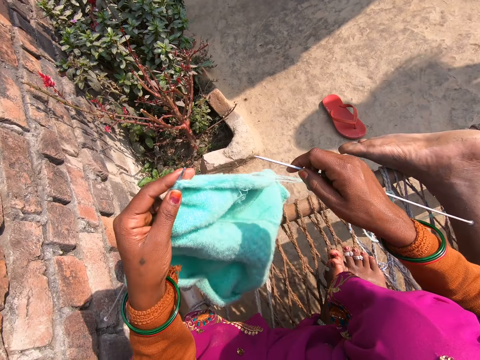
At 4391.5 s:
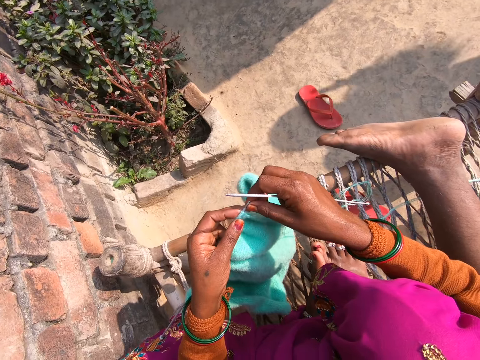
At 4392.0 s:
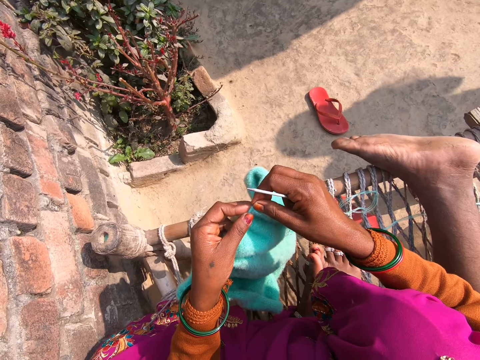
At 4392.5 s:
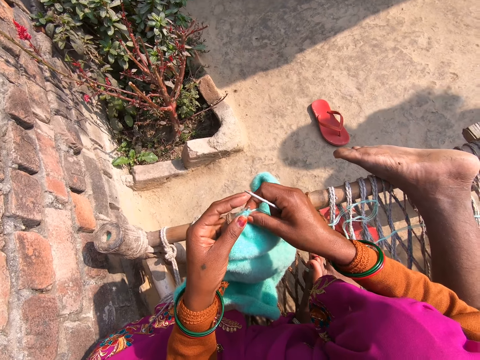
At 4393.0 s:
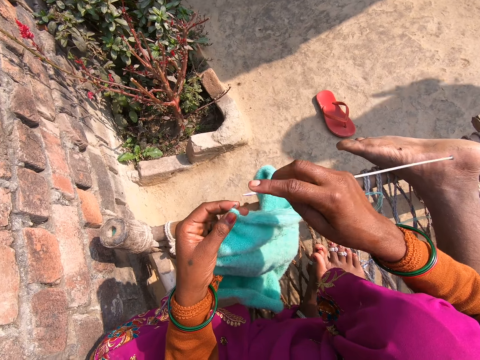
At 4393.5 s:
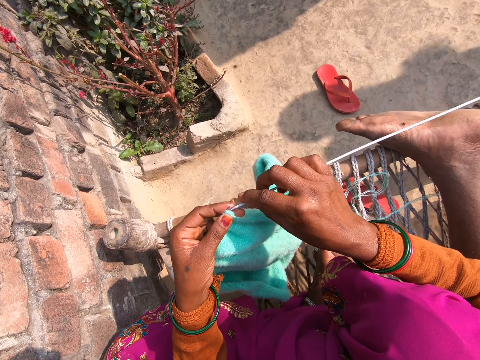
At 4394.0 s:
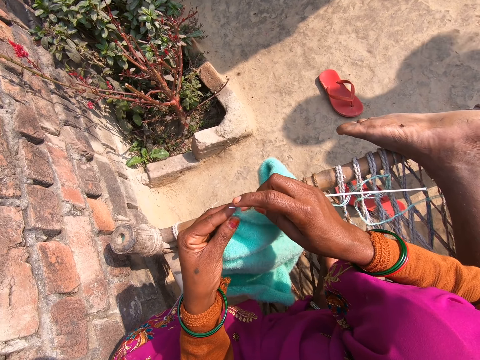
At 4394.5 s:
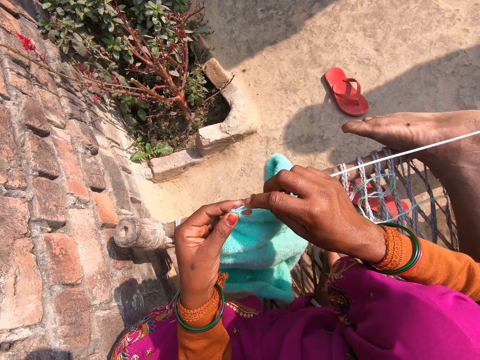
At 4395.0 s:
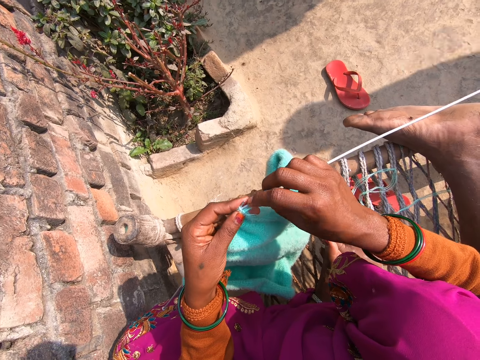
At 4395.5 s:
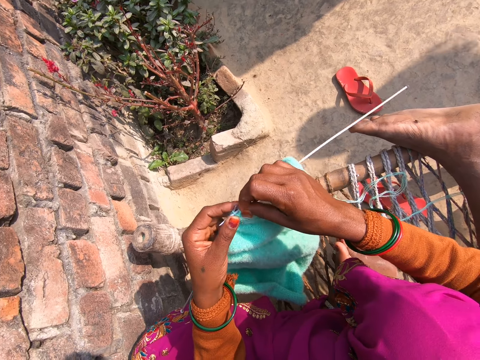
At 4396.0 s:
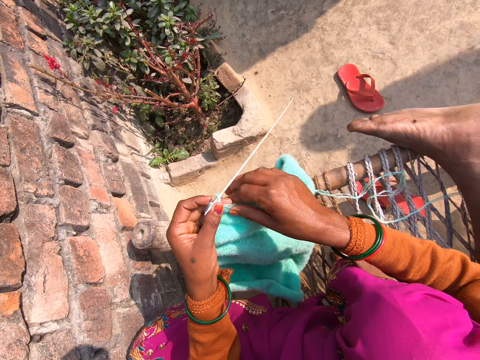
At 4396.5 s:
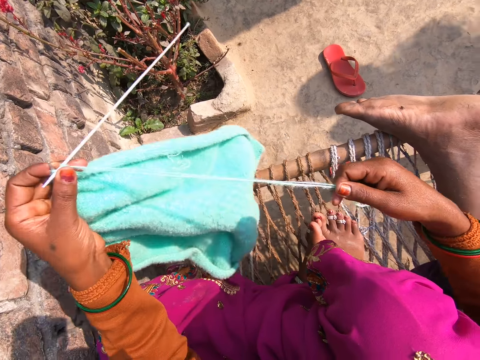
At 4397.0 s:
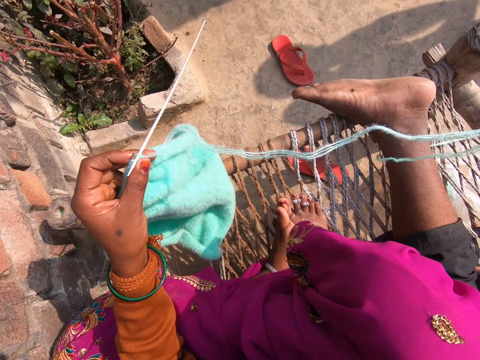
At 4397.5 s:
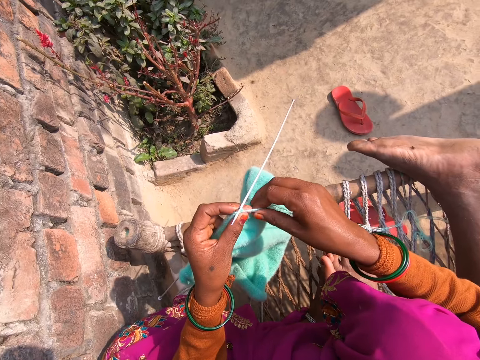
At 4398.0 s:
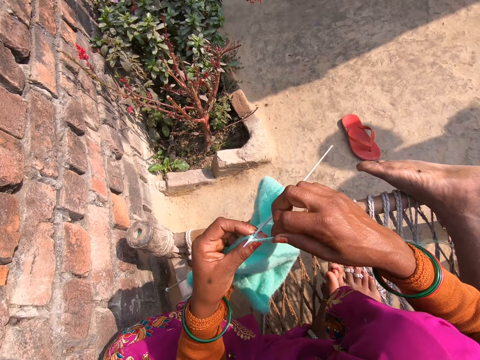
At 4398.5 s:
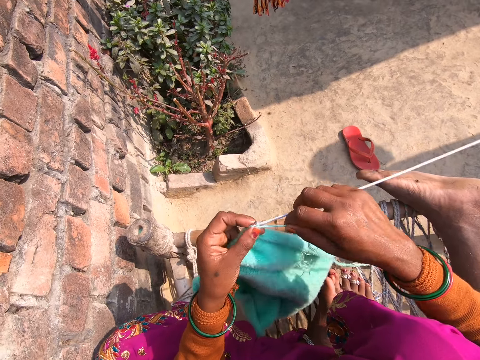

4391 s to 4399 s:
The camera wearer knits the fabric with wool and knitting pins.

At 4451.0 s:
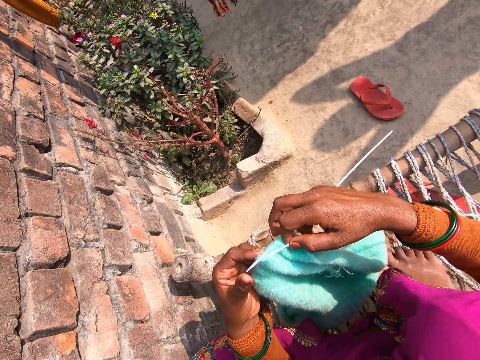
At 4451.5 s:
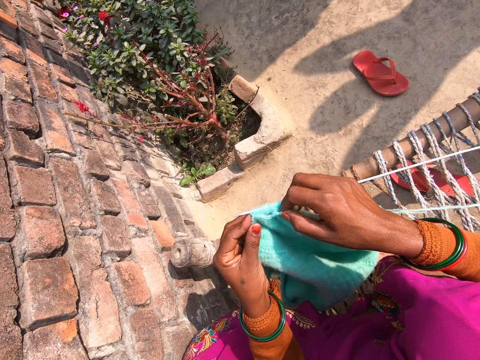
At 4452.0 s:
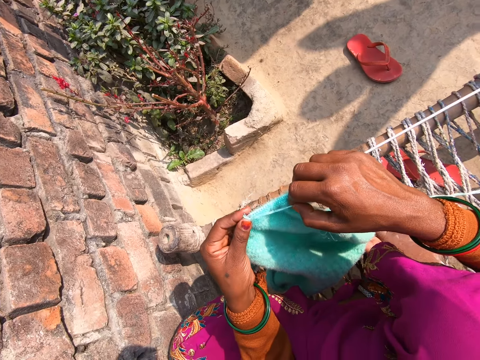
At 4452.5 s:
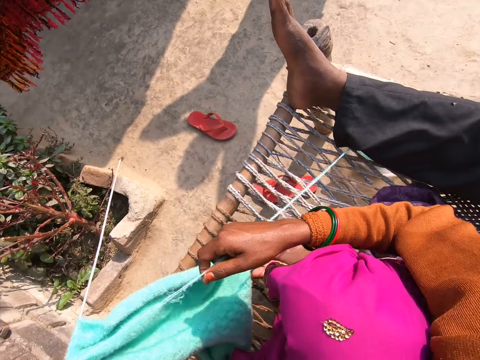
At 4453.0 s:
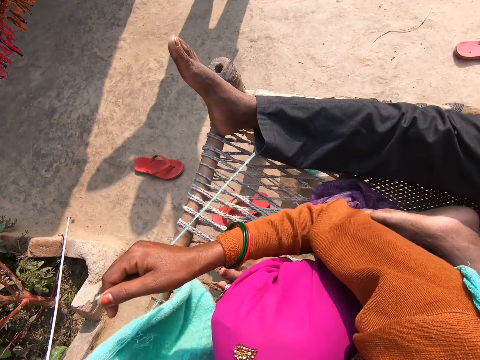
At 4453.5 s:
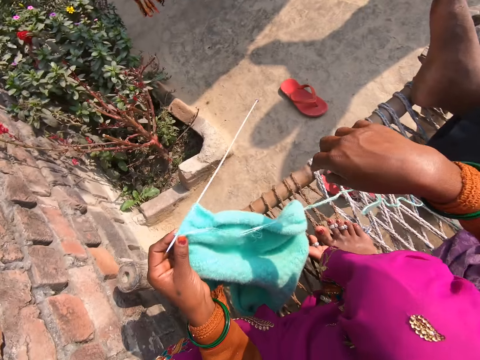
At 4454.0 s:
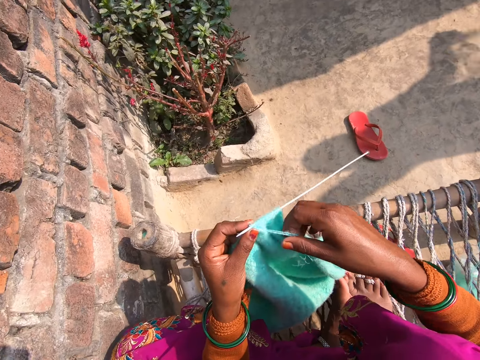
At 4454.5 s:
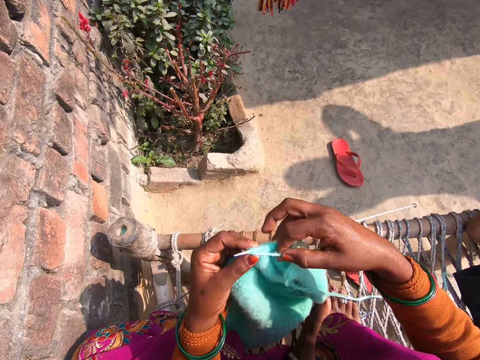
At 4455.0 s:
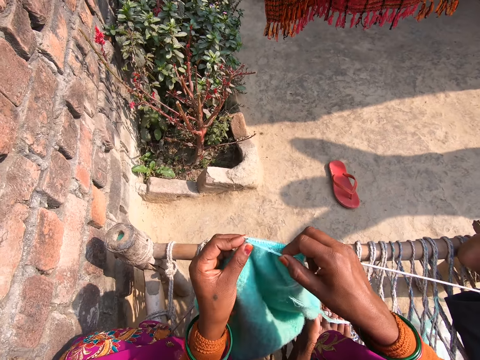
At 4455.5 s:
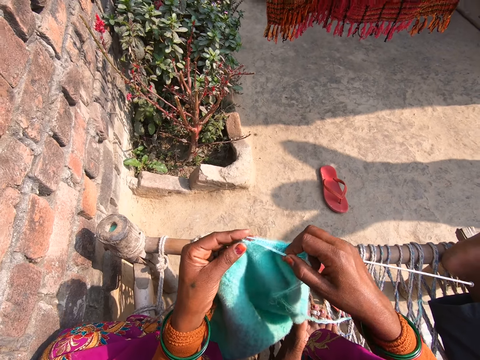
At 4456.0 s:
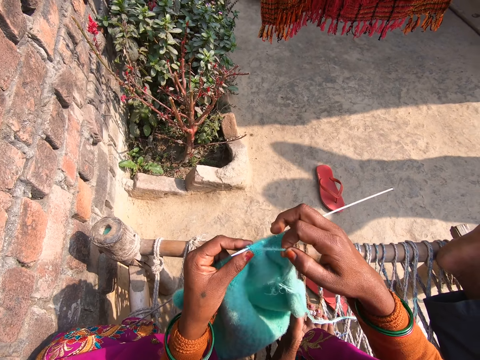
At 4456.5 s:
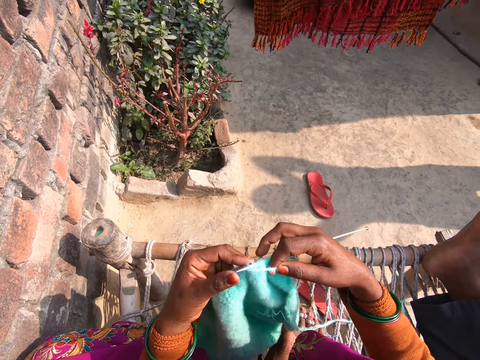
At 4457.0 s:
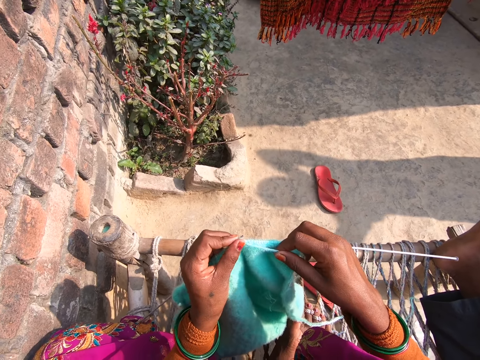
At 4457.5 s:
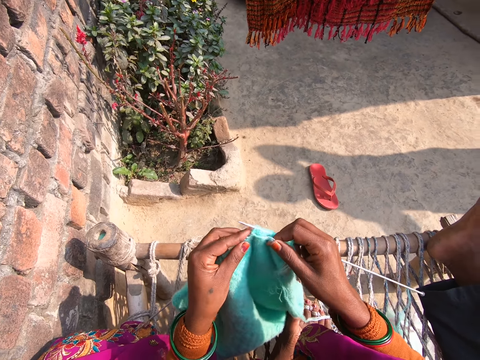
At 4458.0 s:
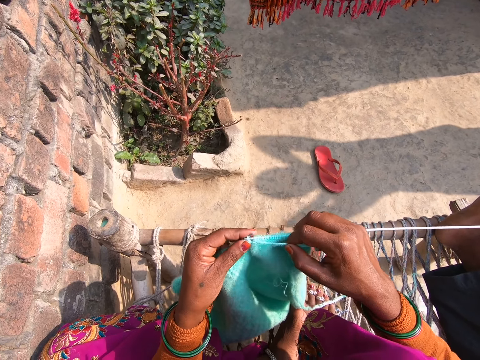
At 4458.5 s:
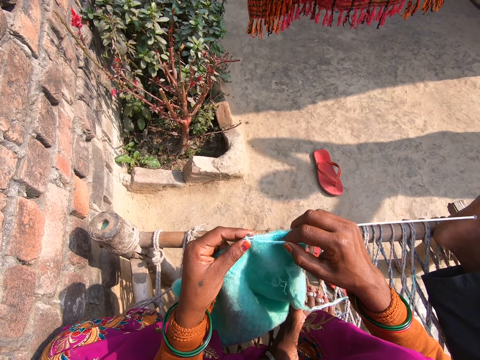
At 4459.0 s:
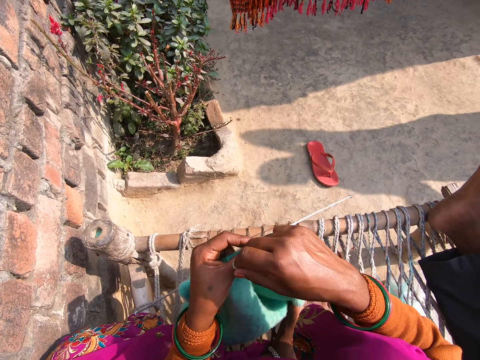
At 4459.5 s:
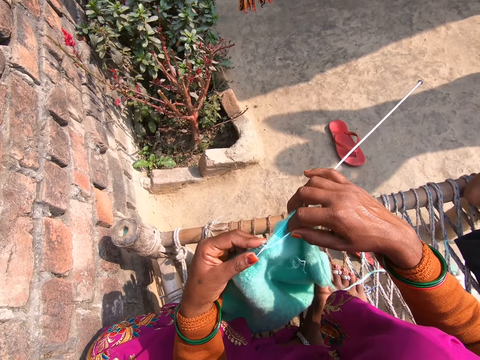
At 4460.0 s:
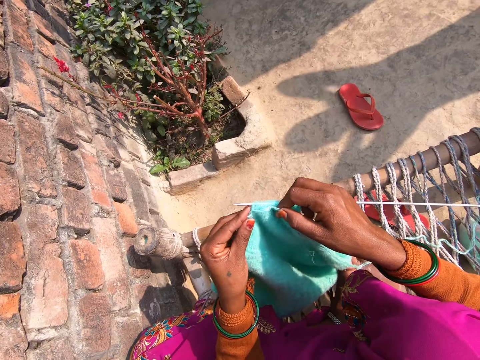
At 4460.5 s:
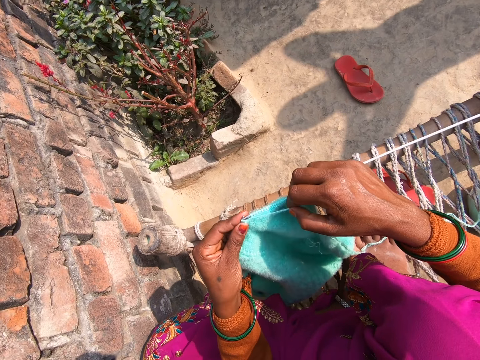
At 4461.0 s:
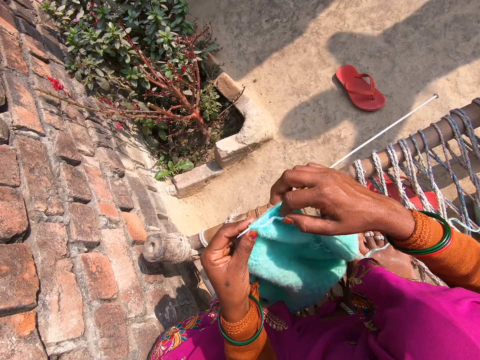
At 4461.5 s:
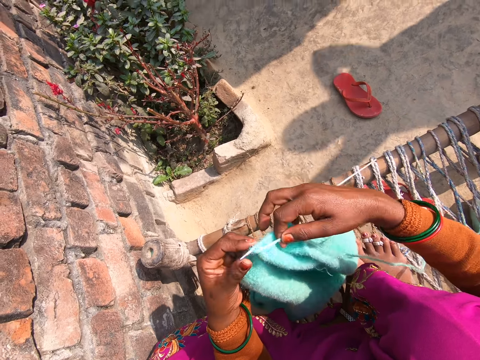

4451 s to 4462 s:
The camera wearer adjusts the wool. They knit the fabric with wool and knitting pins.

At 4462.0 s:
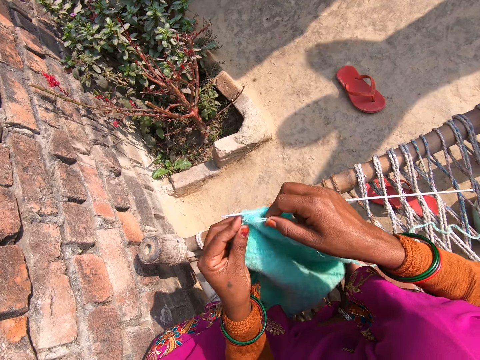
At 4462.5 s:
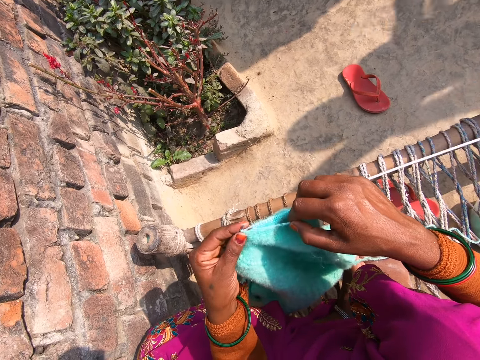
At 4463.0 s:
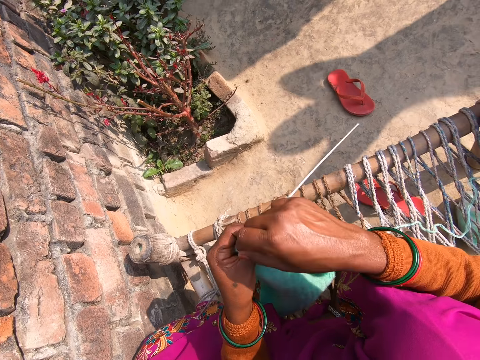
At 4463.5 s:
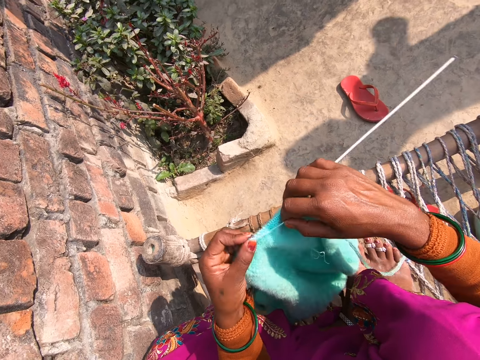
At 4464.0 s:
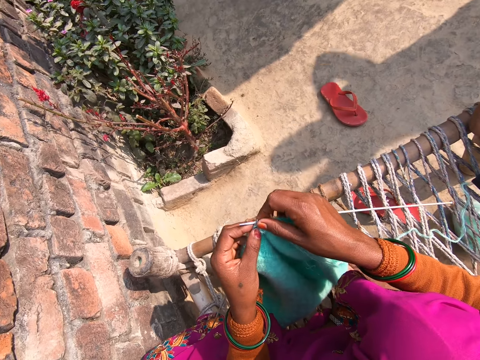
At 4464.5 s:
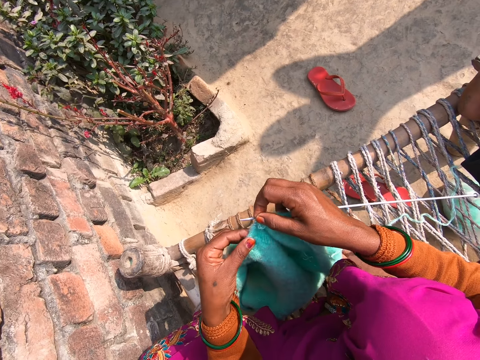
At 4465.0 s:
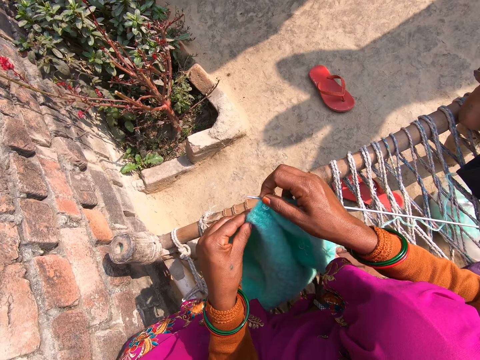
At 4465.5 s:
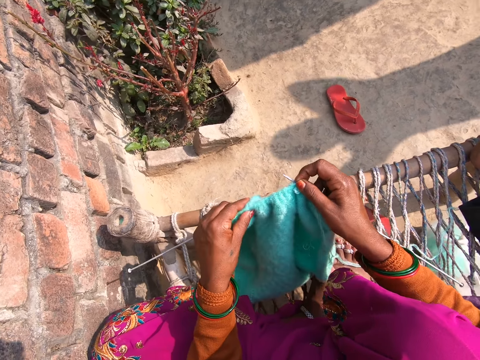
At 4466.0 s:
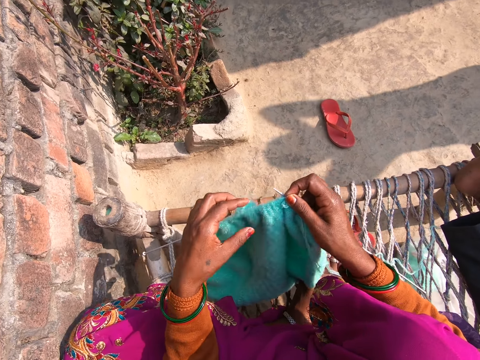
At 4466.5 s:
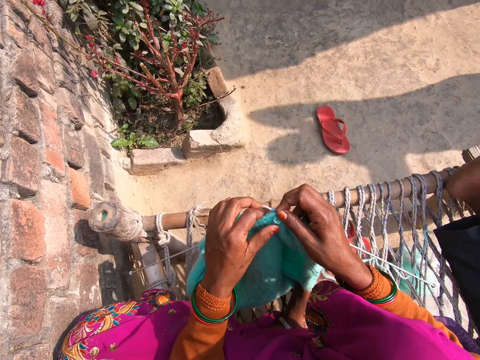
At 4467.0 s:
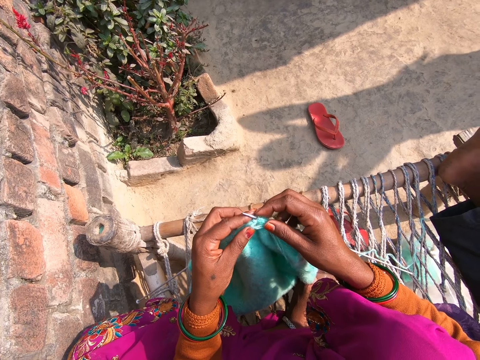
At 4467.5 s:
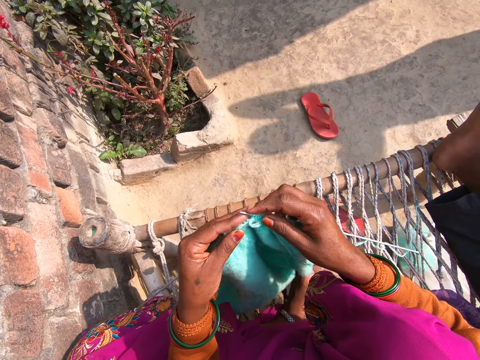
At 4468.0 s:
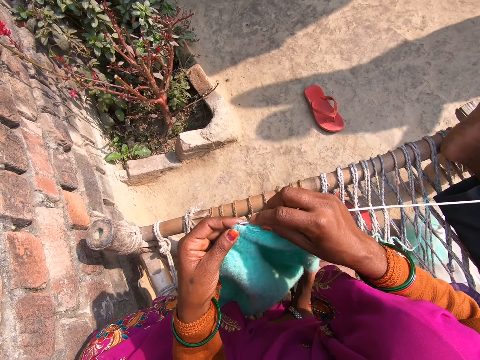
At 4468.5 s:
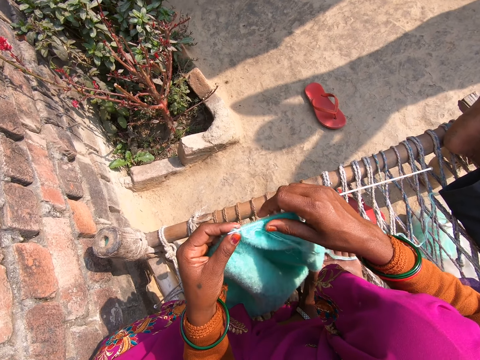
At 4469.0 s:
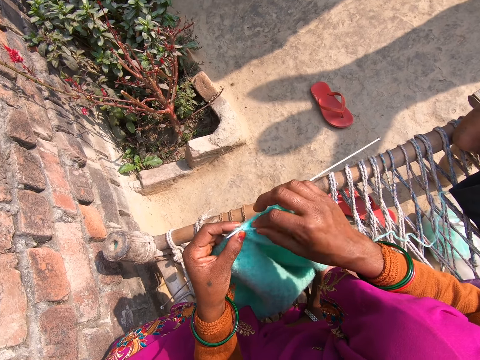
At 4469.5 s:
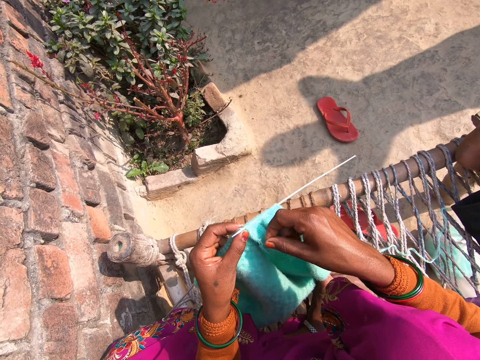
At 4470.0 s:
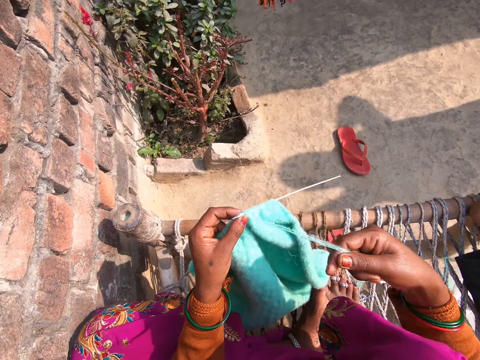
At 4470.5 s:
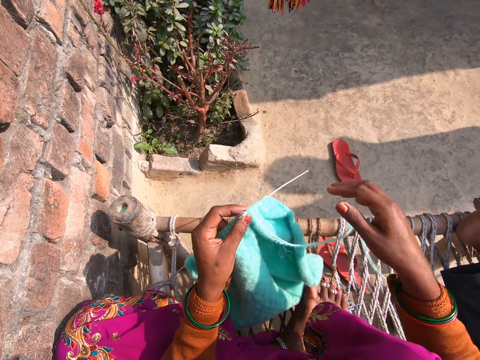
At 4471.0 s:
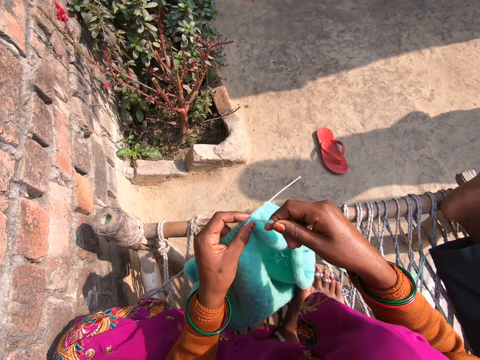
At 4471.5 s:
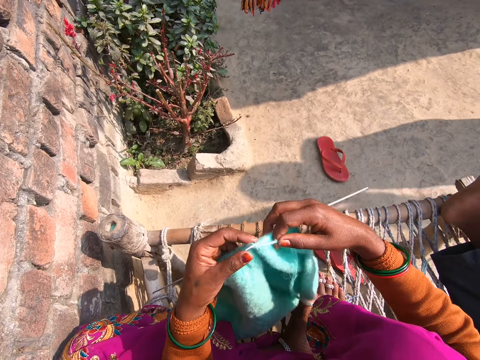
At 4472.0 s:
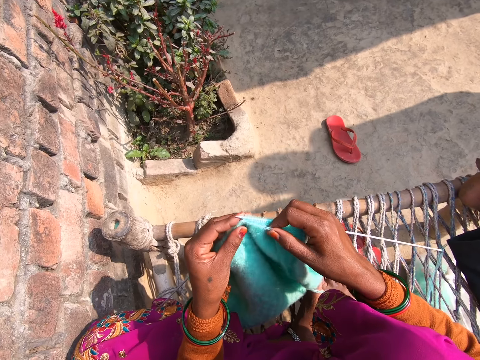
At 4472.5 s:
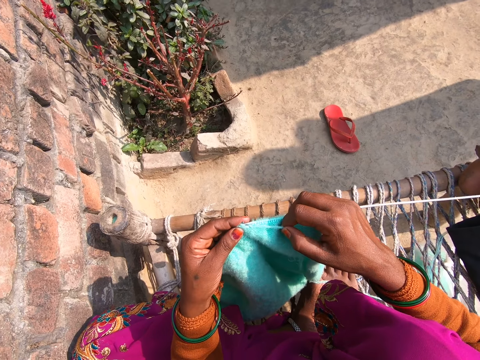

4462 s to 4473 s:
The camera wearer knits a piece of cloth.
